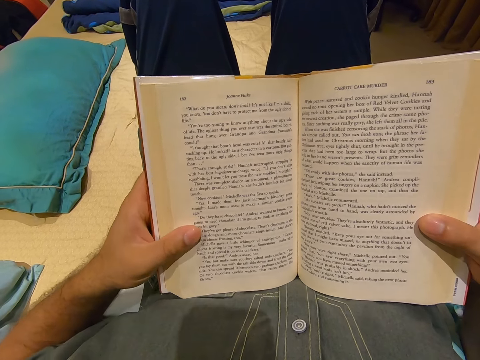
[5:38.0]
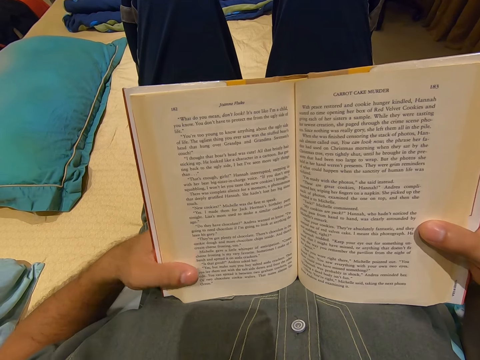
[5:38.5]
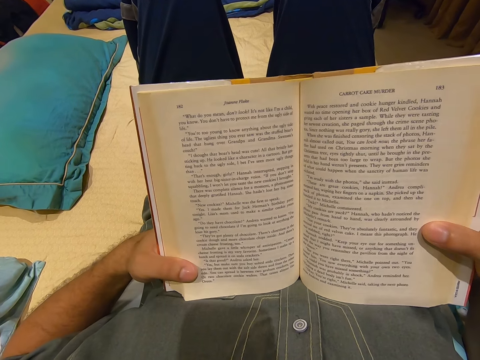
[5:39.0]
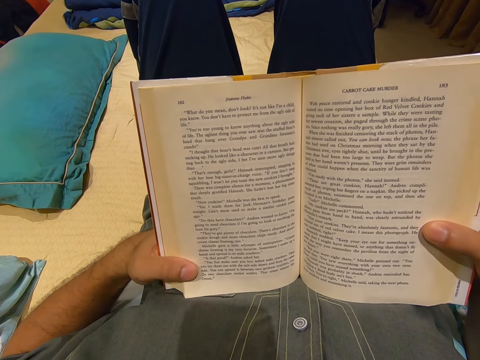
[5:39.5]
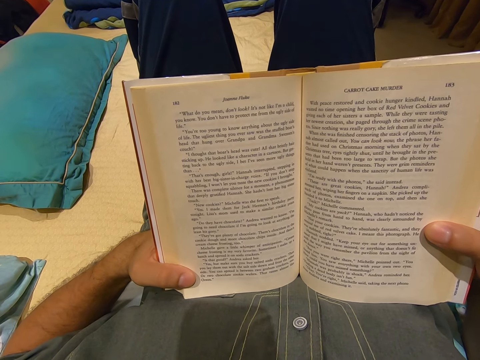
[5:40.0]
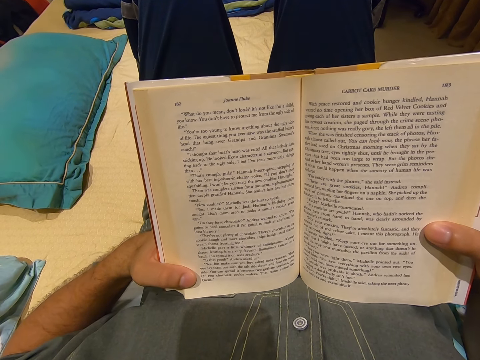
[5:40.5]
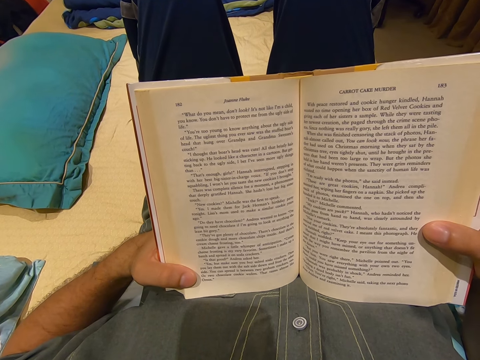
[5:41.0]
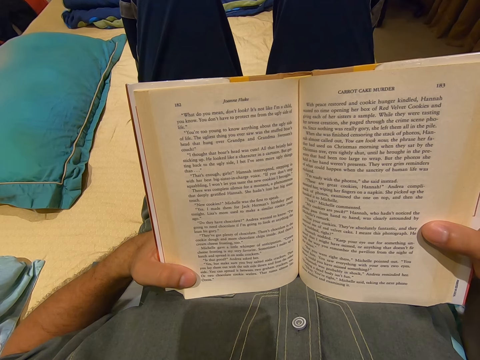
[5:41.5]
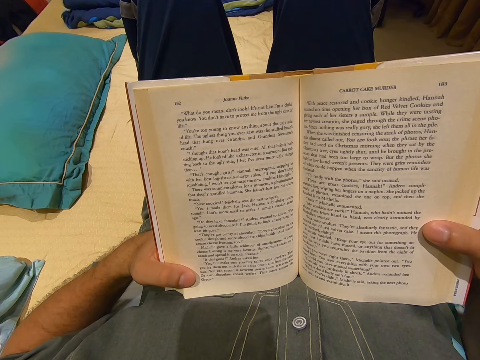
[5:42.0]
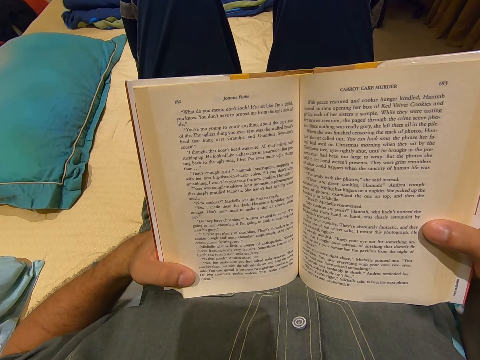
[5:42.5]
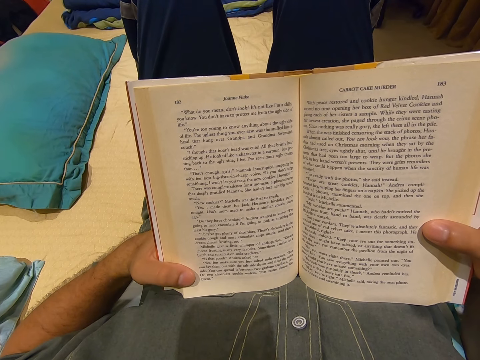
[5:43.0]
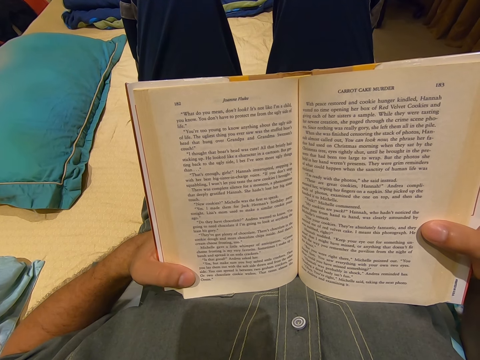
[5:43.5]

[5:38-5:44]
The camera wearer reads a book.

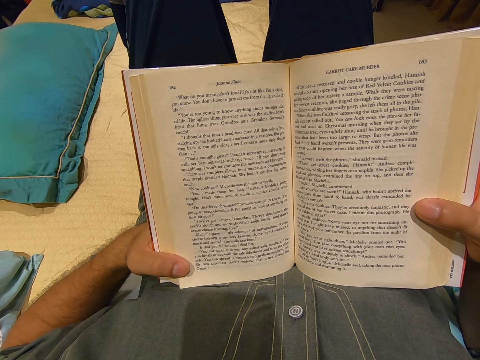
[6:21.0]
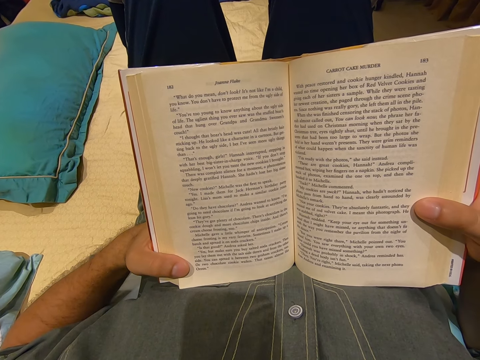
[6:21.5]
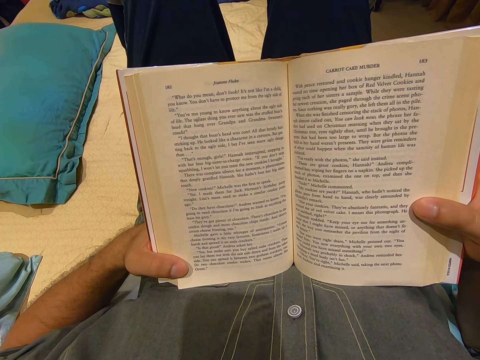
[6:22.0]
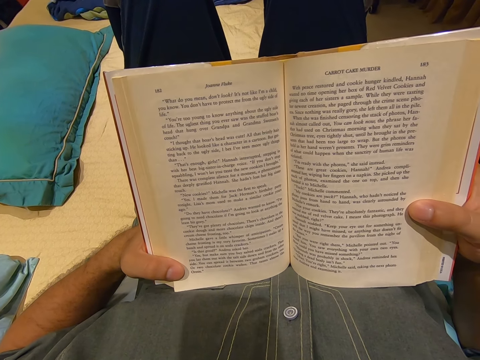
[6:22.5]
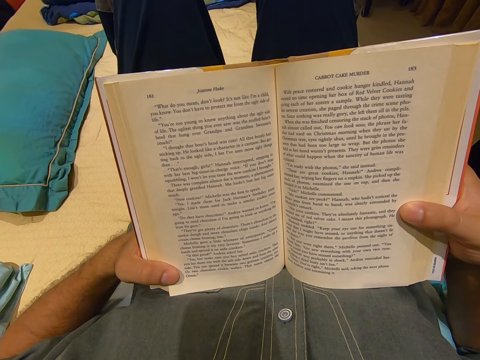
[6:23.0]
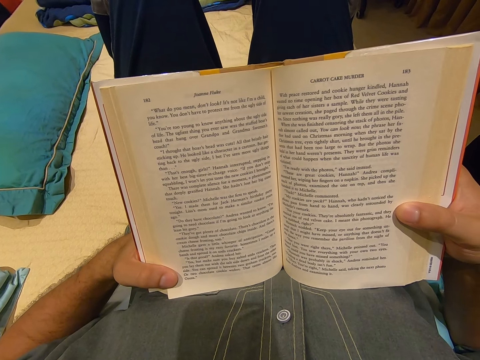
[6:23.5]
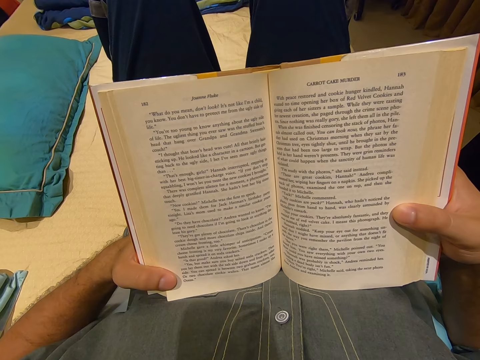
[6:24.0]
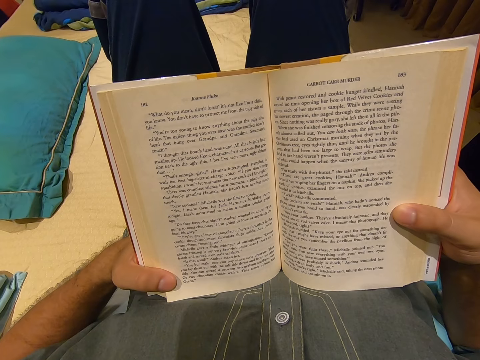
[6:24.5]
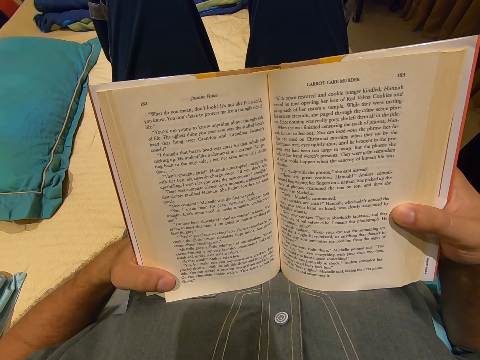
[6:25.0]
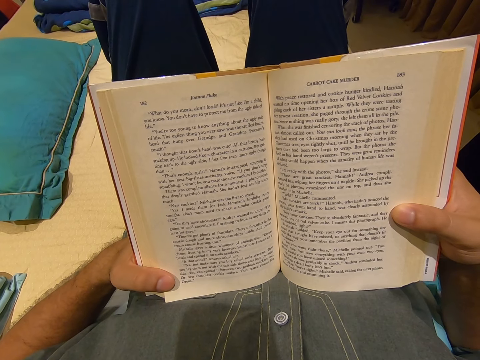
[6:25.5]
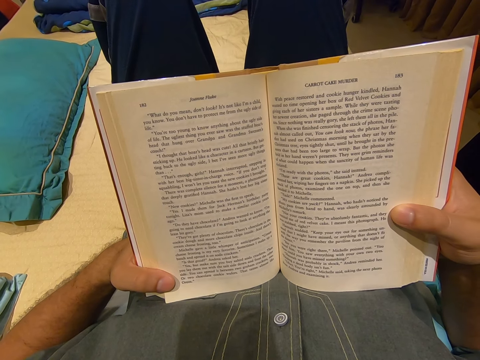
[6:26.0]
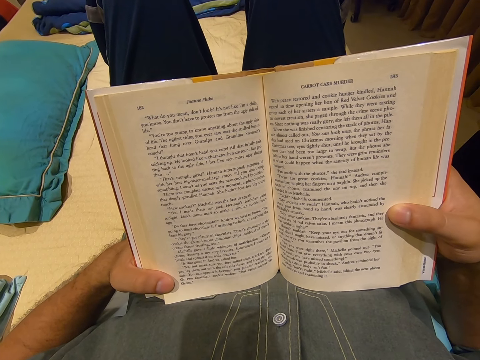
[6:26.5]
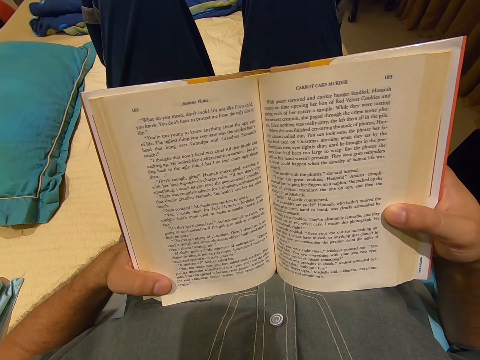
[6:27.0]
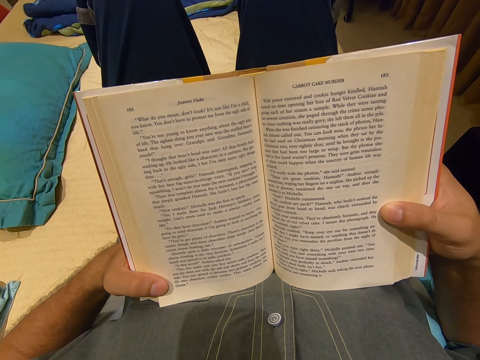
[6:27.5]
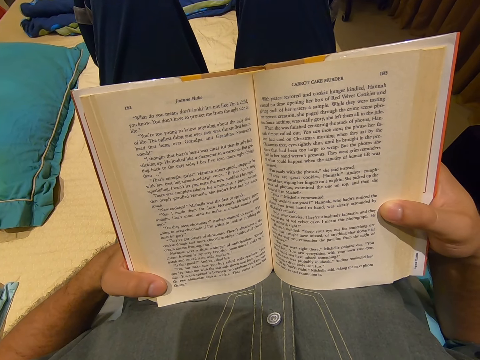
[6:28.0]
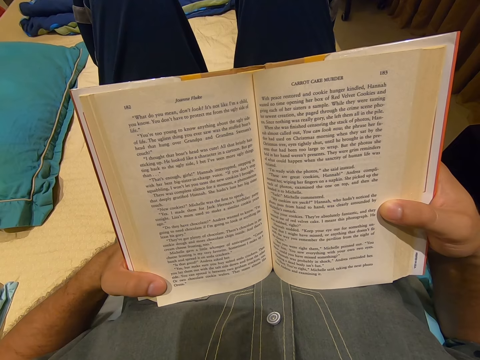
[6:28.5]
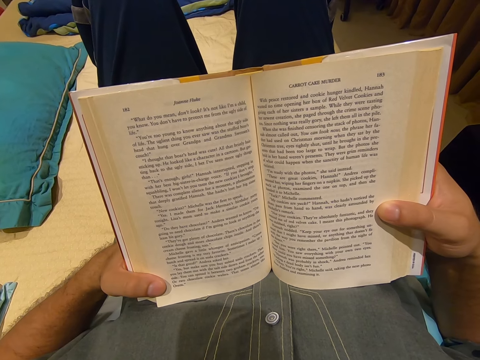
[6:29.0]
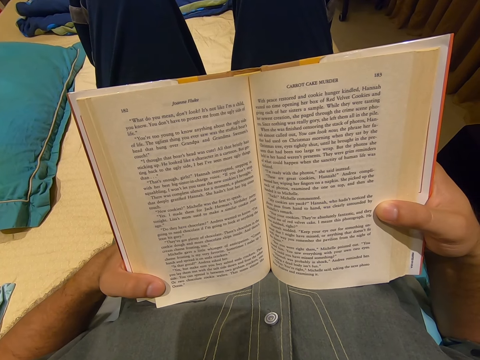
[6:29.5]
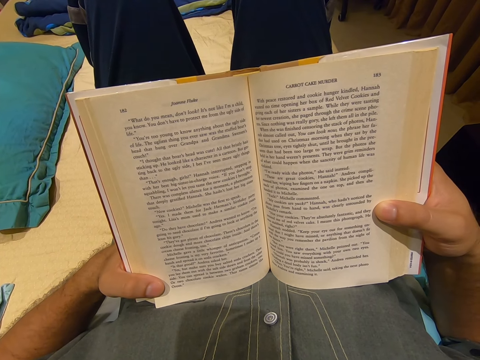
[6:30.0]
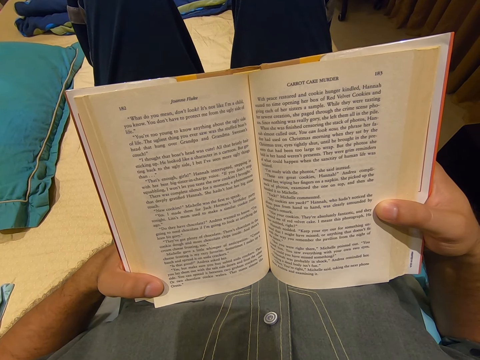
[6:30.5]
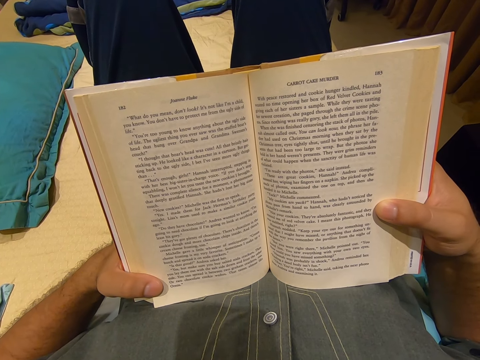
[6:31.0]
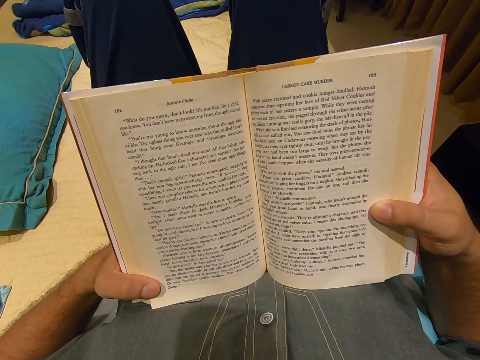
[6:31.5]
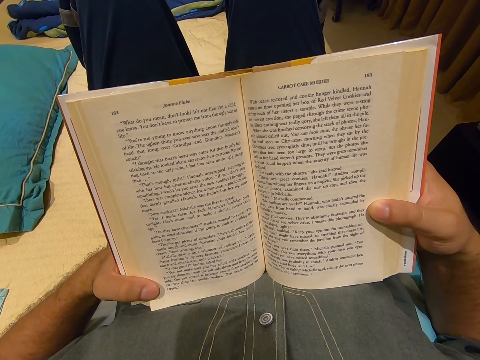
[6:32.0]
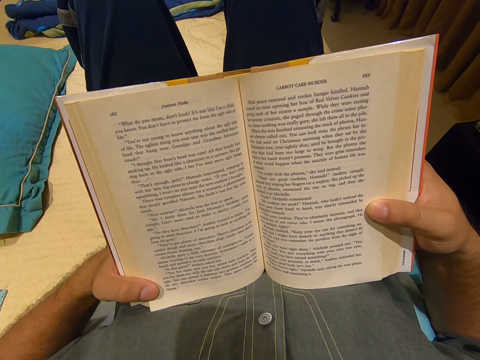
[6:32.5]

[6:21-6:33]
The camera wearer moves the book.

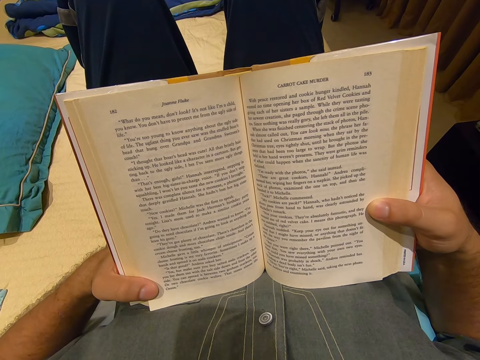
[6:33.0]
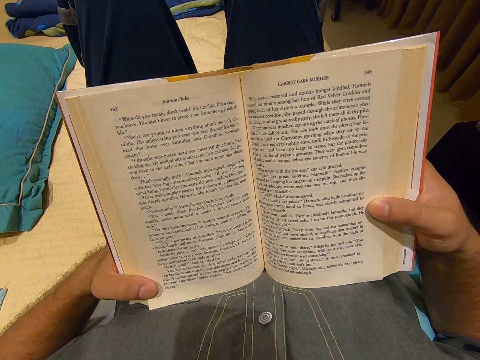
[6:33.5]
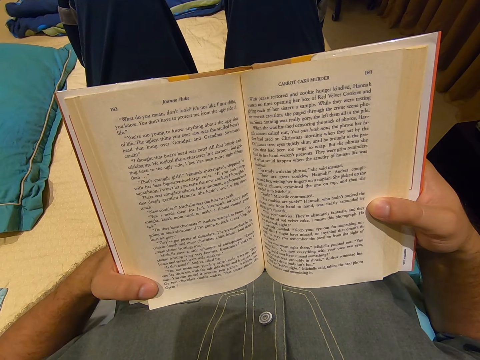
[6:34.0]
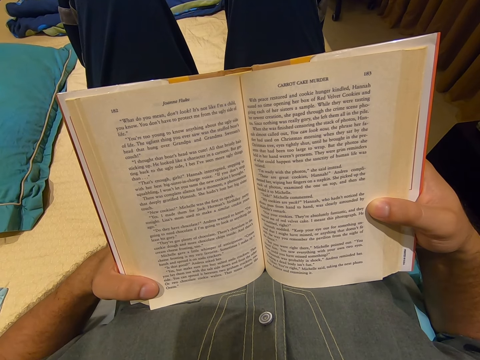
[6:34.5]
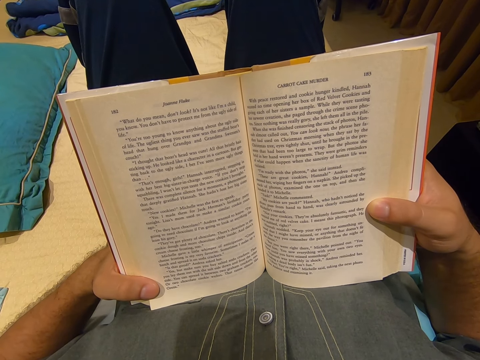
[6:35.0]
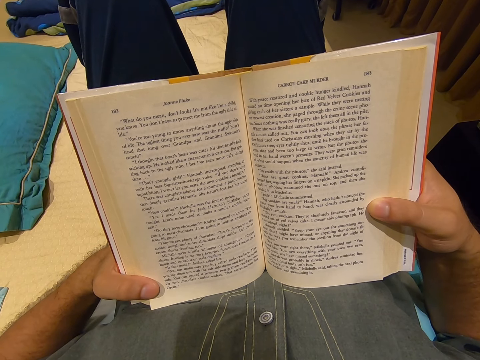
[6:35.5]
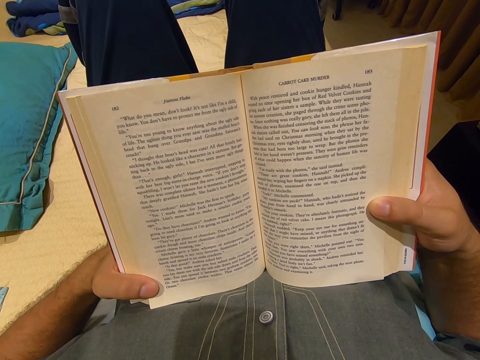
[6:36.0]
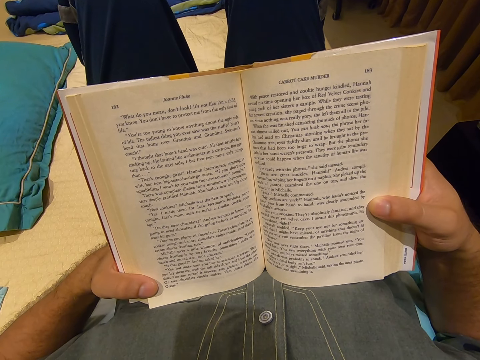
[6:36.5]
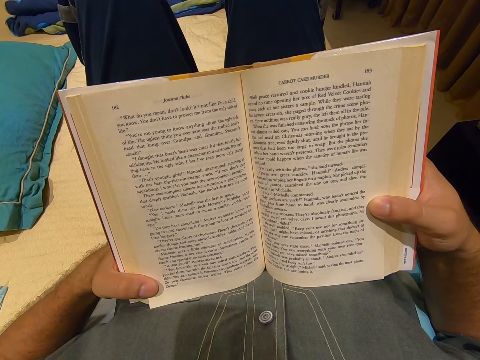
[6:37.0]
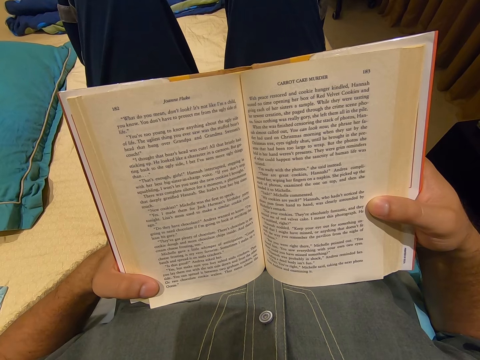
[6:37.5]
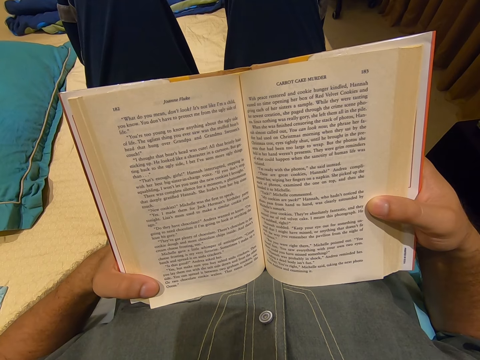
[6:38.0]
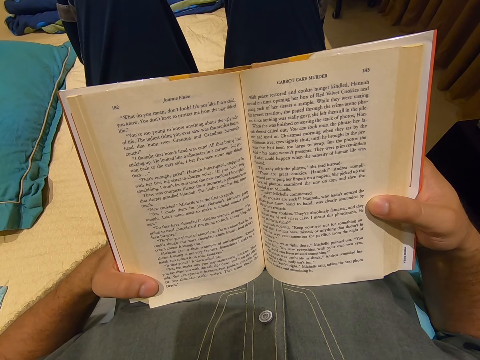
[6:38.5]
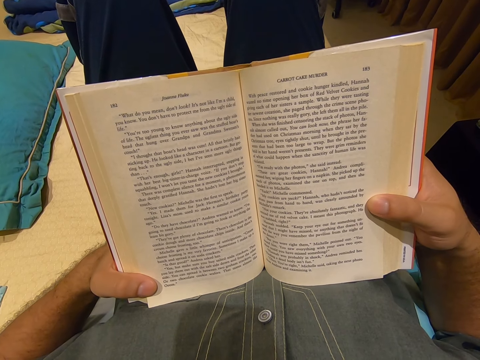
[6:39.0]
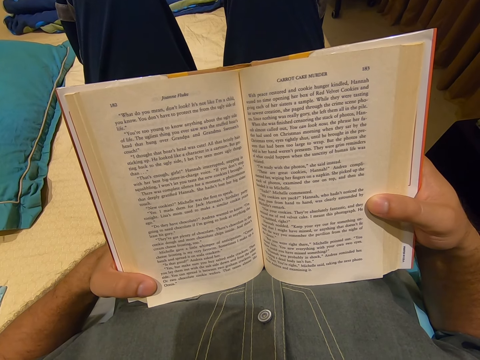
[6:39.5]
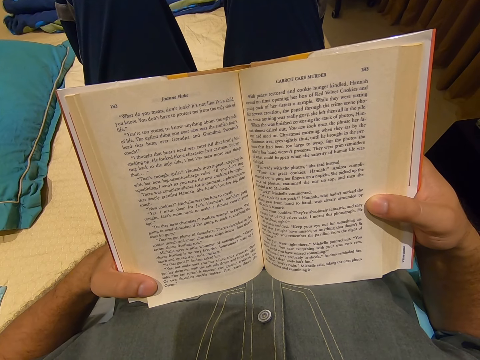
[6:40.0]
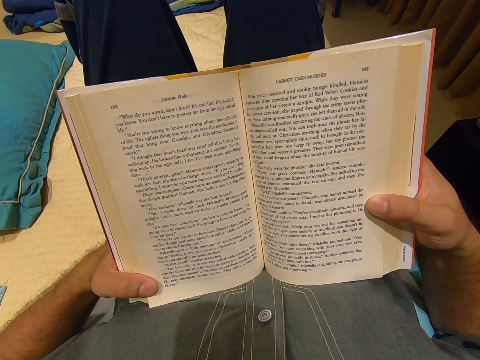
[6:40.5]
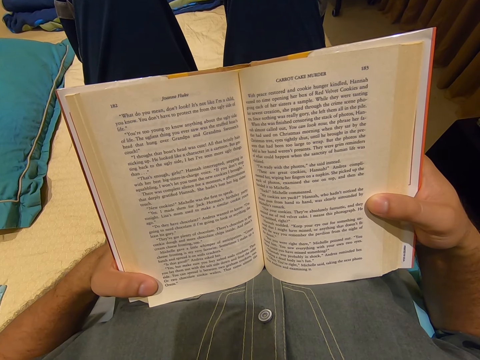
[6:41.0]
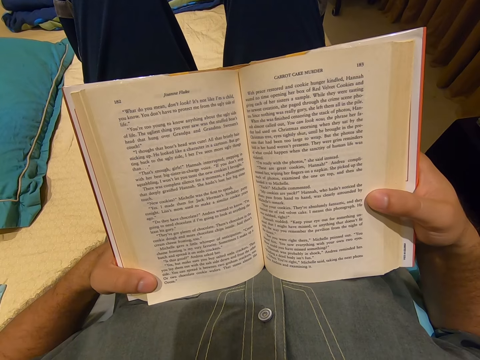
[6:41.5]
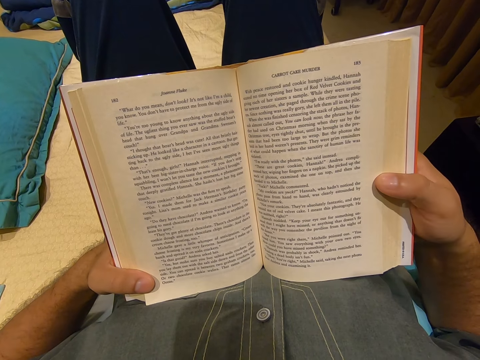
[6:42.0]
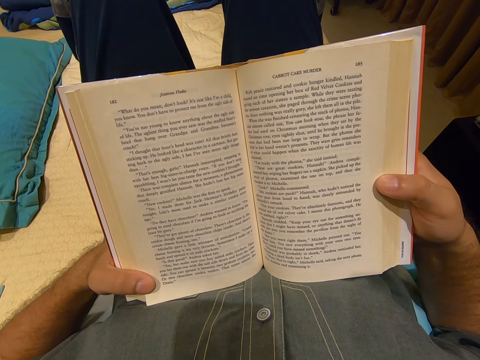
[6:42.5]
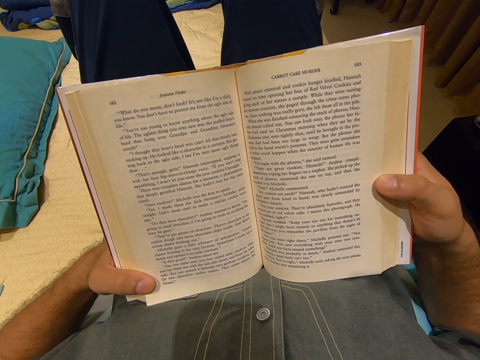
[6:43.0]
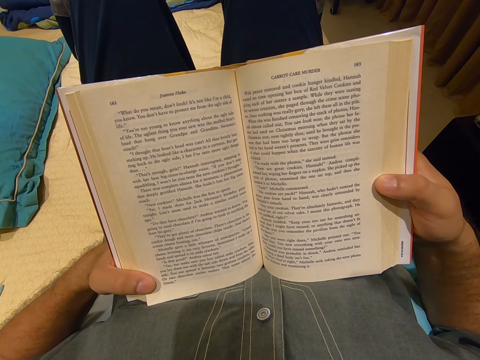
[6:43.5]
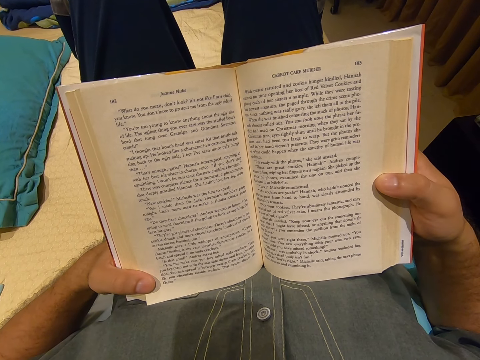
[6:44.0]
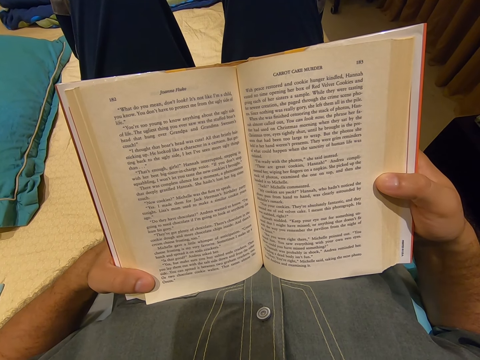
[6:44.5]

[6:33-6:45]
The camera wearer moves the book. He moves his finger.
